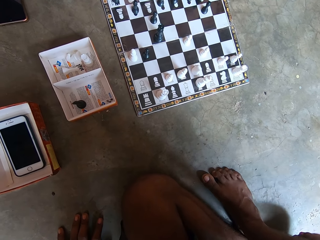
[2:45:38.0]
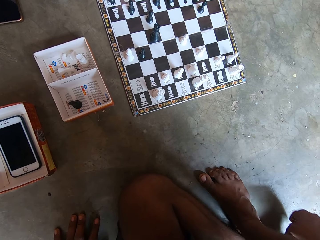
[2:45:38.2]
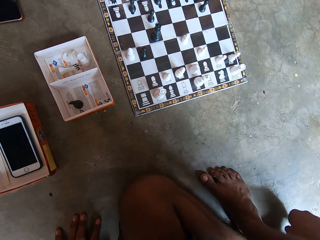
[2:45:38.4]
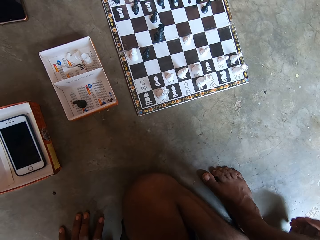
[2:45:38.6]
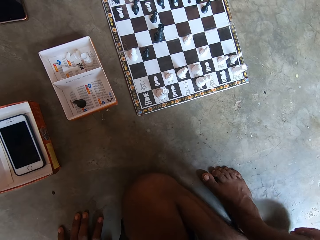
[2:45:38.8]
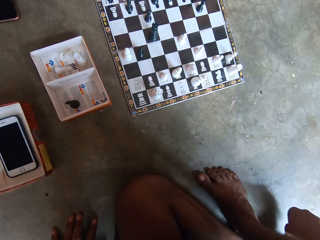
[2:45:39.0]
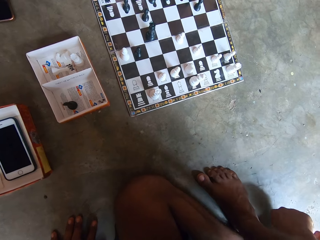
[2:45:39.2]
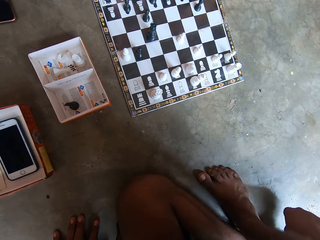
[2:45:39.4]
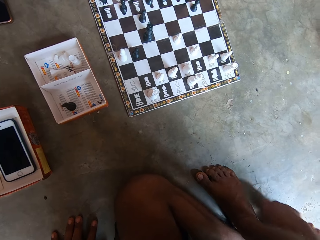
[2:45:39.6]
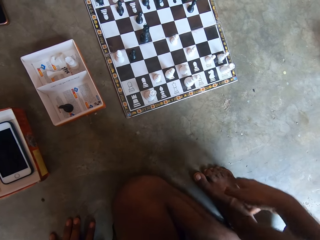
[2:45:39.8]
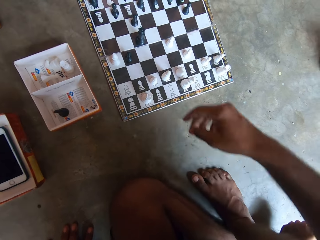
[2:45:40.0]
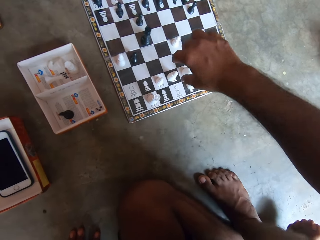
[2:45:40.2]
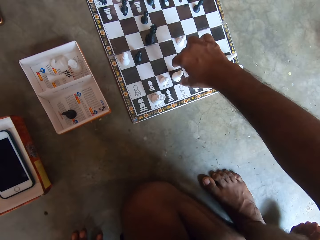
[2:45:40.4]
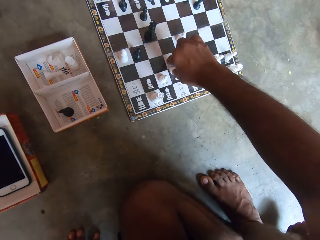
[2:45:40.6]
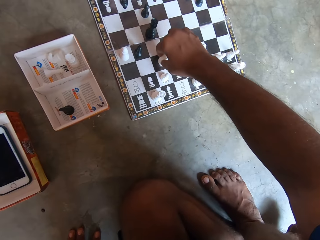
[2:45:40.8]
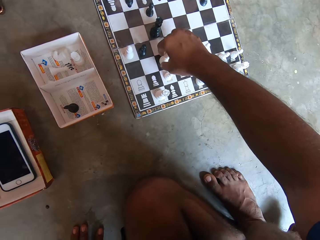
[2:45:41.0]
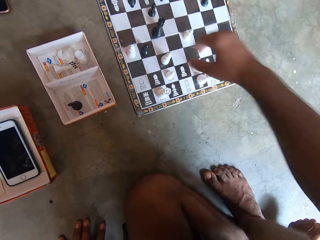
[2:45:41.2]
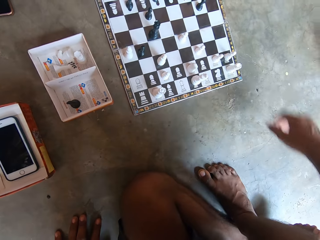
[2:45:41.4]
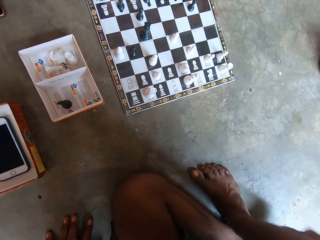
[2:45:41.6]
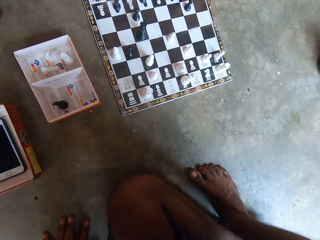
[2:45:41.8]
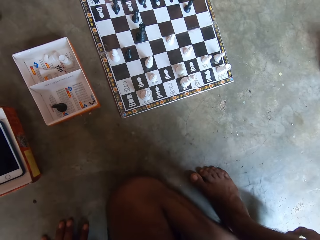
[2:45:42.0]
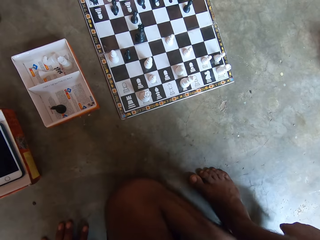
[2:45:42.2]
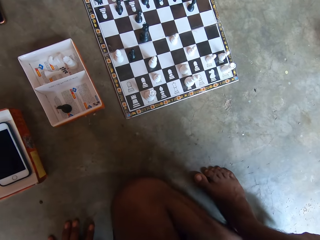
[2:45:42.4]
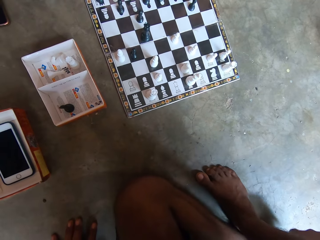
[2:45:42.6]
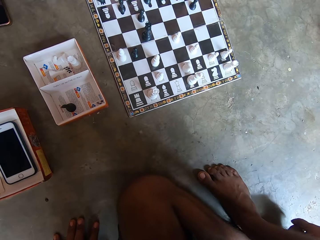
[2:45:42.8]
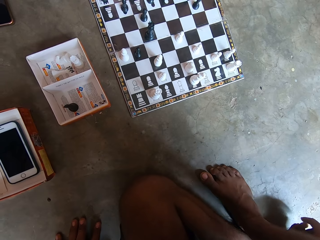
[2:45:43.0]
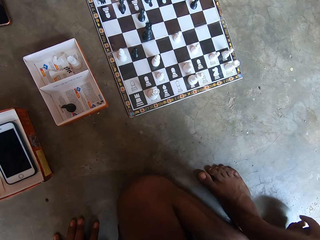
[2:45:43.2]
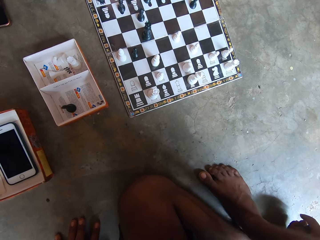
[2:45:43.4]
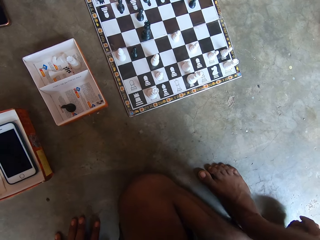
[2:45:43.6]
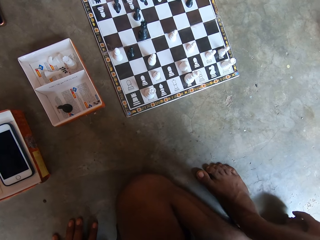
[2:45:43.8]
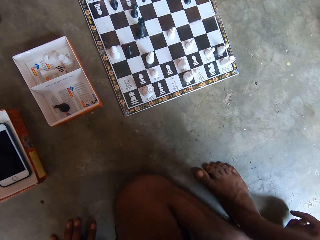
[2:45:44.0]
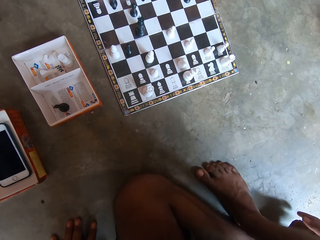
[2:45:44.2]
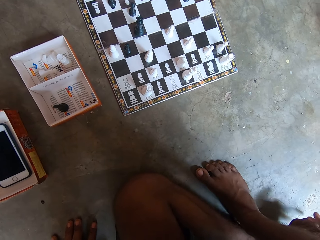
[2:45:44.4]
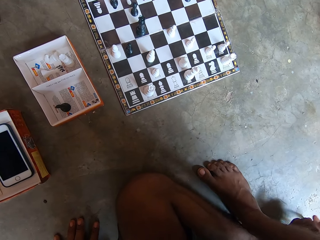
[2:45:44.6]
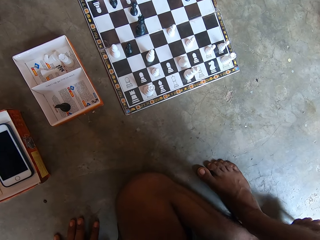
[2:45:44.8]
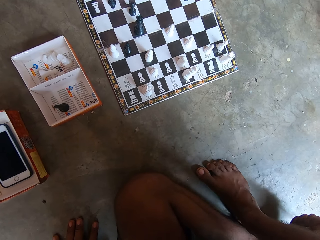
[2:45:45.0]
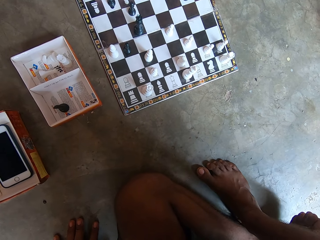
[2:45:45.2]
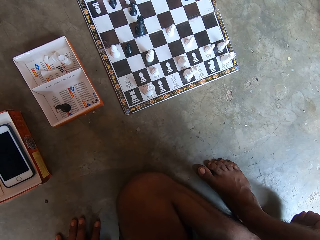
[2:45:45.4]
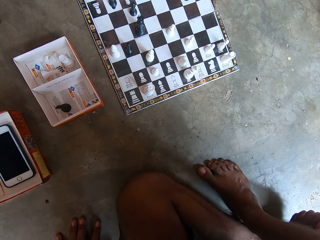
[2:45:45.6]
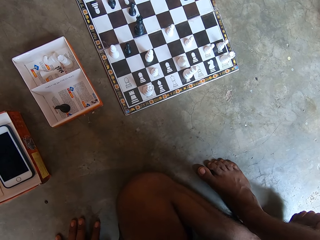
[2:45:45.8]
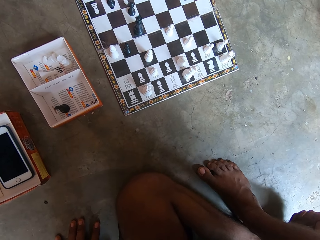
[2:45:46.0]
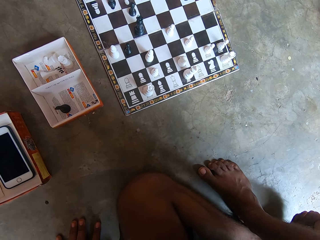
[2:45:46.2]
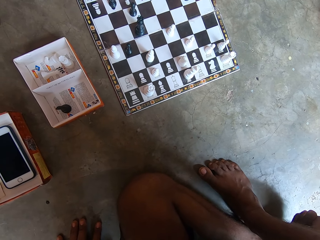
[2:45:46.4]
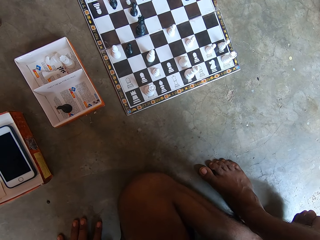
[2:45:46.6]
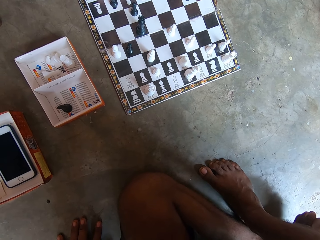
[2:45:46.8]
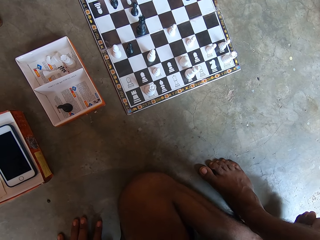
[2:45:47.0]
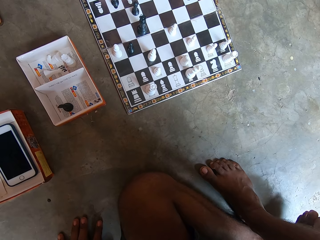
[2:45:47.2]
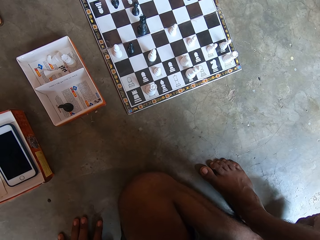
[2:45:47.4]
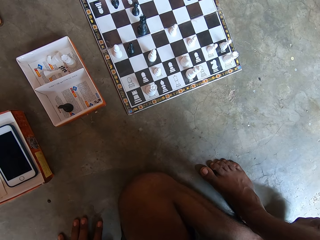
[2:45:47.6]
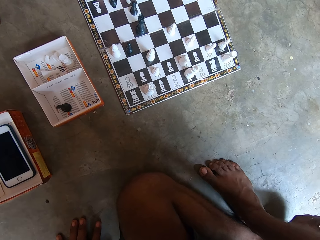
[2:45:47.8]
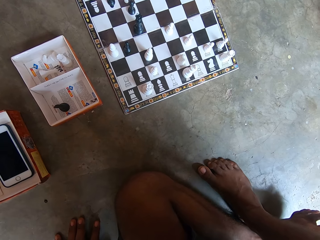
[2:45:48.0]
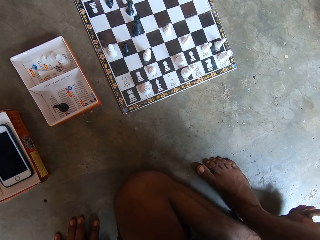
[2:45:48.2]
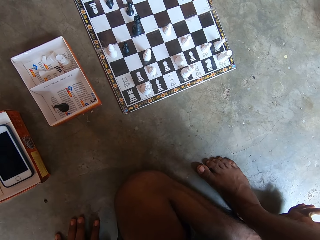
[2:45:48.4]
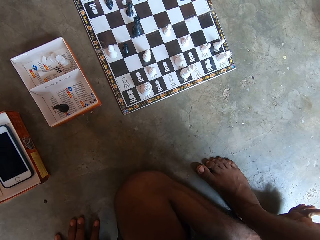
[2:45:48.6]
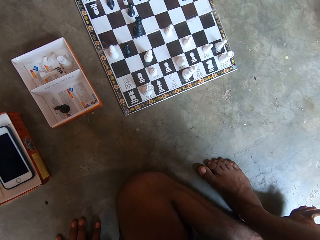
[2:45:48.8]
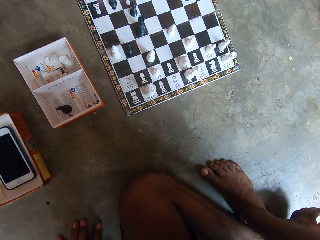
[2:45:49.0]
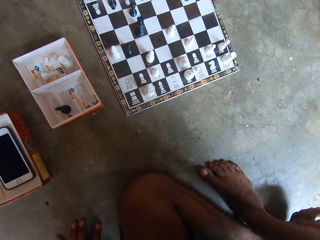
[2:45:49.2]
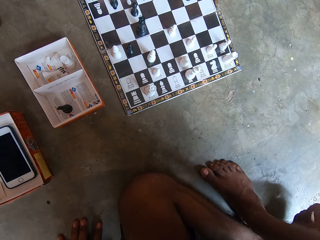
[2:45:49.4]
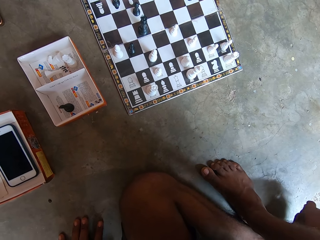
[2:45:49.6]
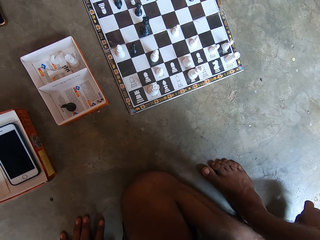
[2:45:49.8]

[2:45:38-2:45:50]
The camera wearer moves a chess piece on a chess board on the floor. They rub a leg with a hand.

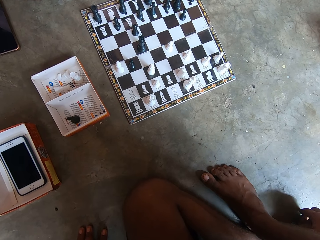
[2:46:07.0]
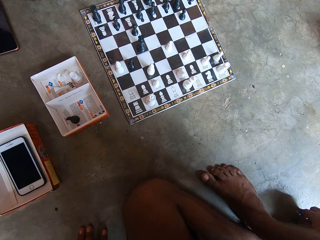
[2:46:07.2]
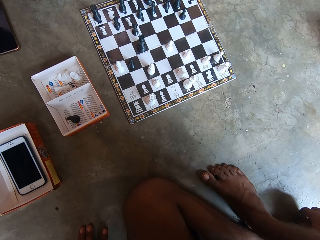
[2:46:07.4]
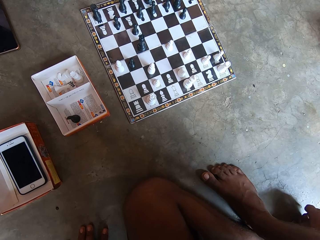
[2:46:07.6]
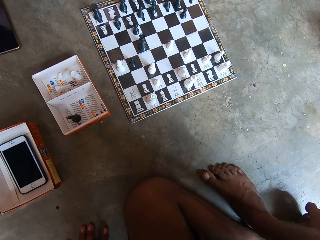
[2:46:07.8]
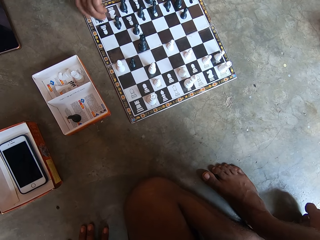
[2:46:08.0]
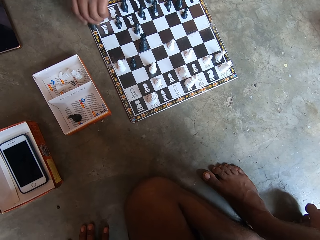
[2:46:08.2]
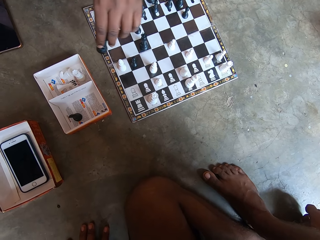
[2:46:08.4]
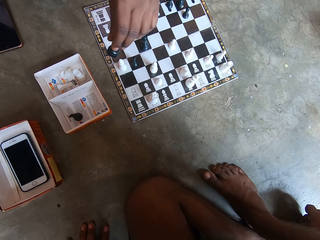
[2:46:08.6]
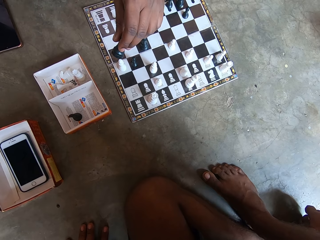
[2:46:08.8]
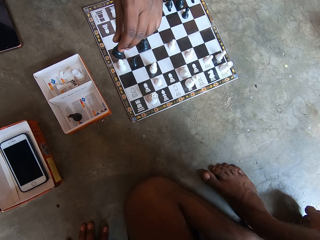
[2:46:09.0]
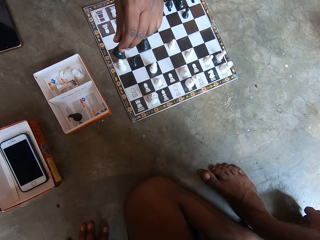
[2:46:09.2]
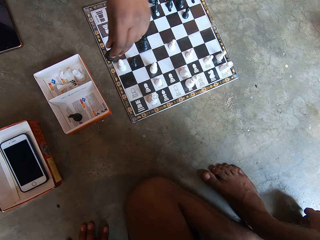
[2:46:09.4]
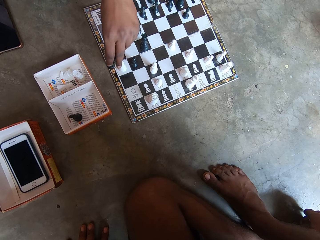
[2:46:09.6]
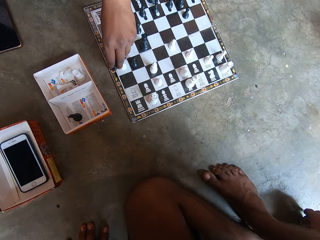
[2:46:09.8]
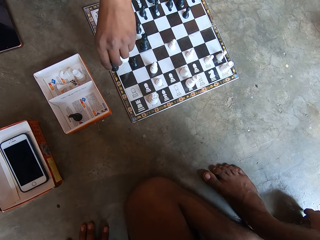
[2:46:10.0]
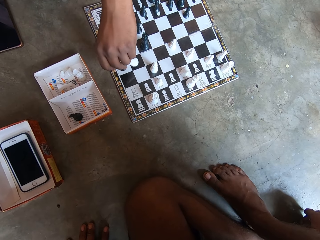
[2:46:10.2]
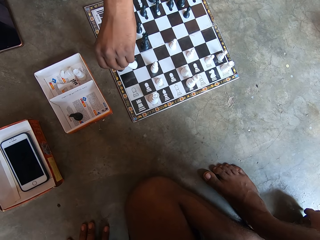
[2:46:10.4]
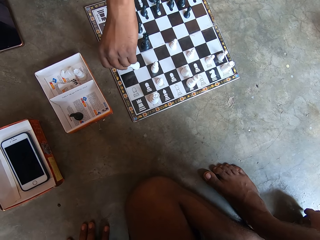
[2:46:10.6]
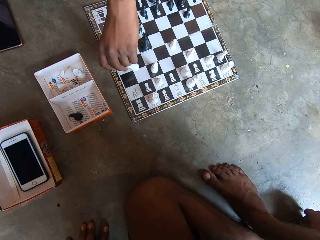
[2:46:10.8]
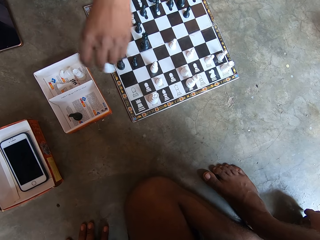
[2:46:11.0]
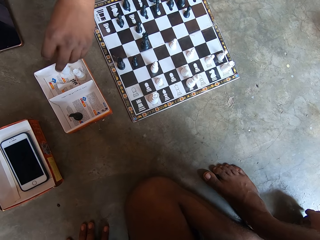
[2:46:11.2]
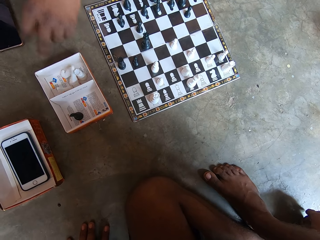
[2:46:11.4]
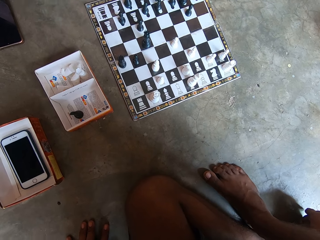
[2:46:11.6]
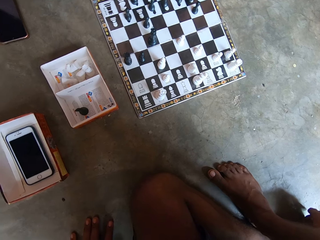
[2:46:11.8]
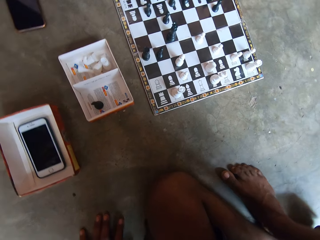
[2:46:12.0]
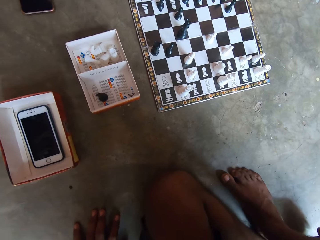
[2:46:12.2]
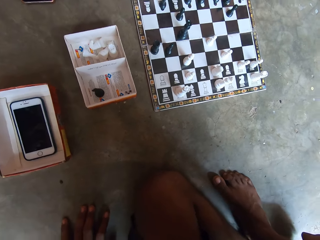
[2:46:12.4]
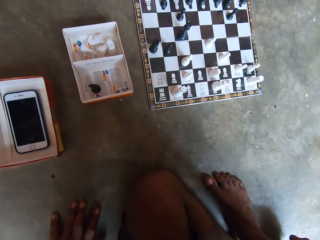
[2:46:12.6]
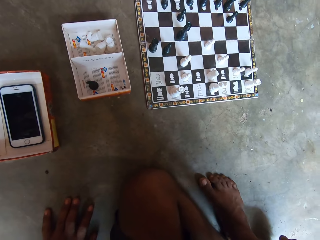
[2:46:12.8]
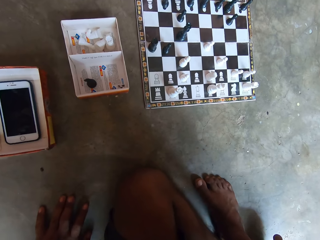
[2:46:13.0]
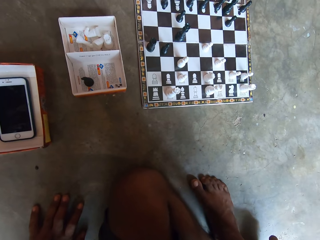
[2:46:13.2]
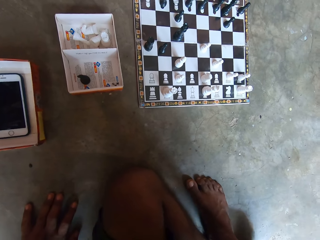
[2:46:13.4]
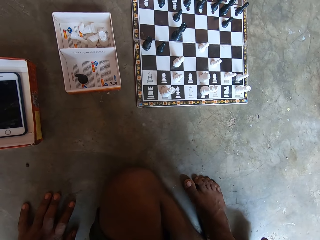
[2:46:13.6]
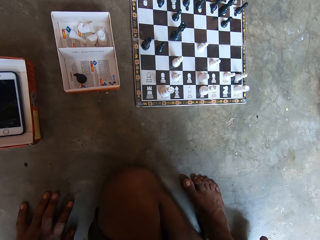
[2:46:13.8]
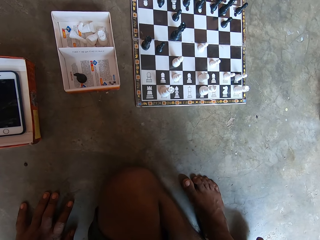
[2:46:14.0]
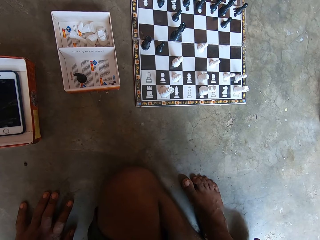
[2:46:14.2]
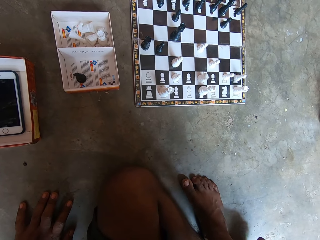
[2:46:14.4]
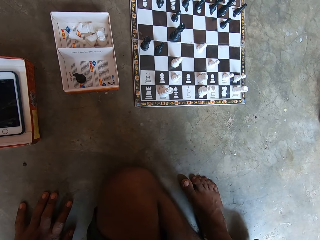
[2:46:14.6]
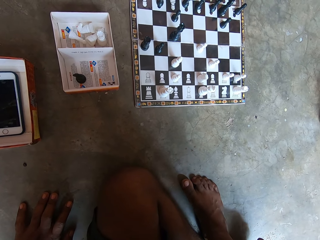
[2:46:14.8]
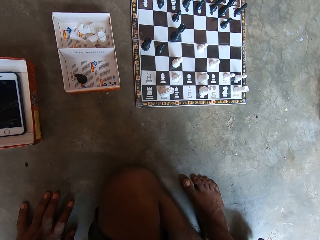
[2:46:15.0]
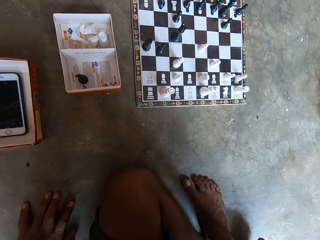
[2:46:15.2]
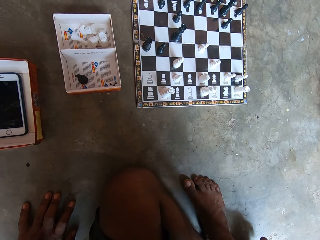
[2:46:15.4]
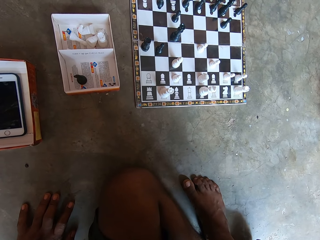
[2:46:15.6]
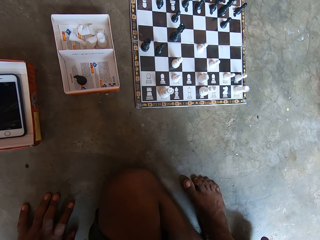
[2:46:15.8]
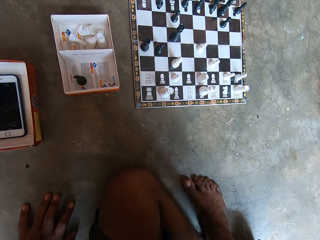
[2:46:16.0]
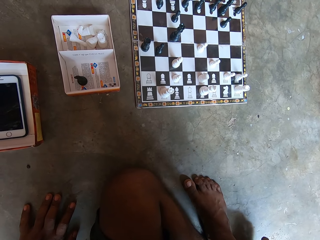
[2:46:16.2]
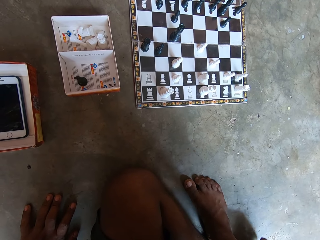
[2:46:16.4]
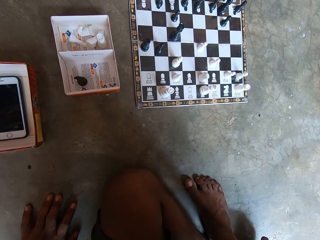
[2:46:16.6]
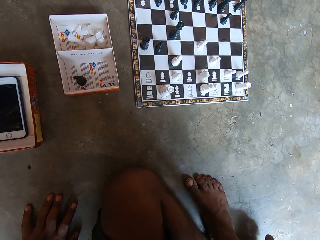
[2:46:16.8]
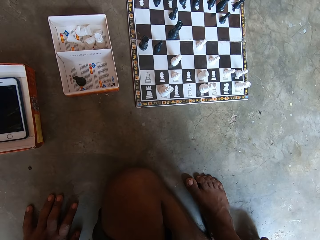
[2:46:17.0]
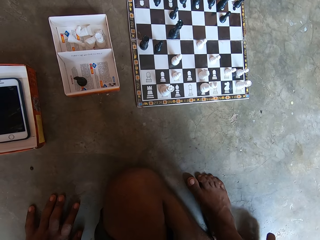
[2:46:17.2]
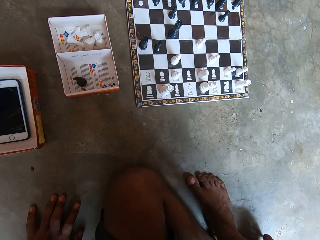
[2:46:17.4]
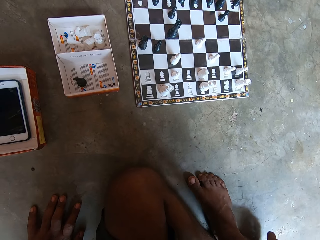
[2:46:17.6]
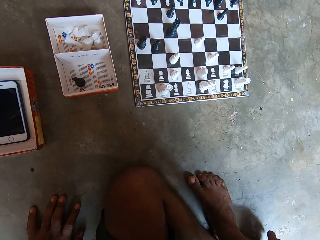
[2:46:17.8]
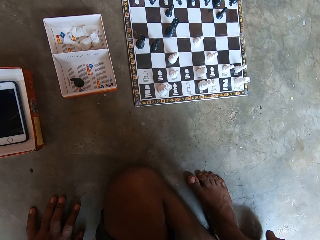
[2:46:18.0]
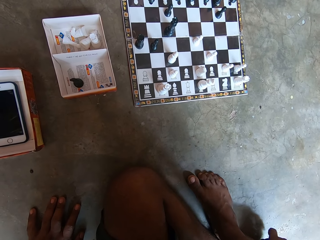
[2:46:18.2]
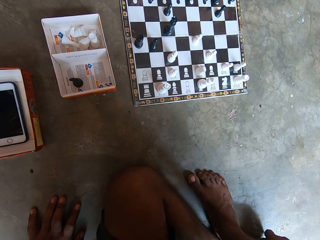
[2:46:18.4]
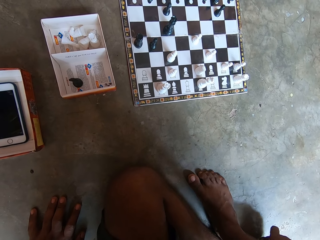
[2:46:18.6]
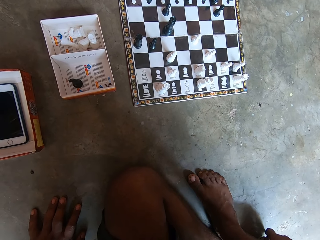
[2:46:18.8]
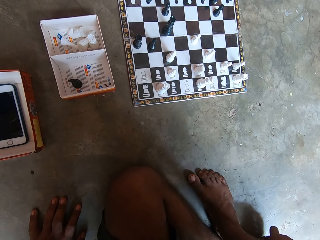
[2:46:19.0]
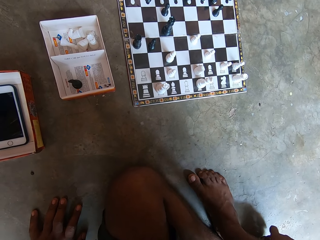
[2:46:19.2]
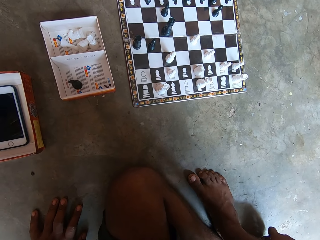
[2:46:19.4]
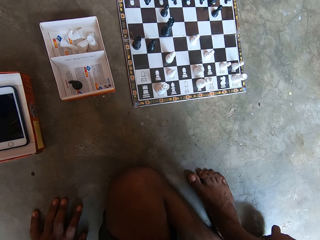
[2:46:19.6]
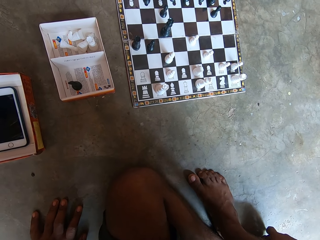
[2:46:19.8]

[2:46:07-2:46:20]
A man moves a chess piece on a chess board on the floor. The man drops the chess piece in a box. The camera wearer looks at the chess piece.
